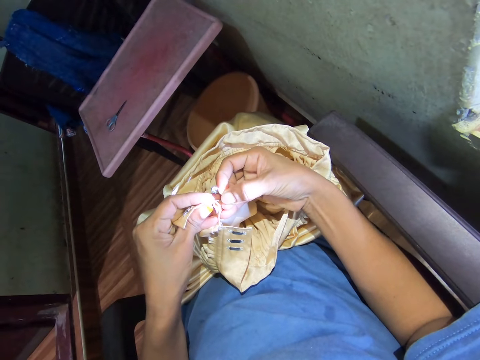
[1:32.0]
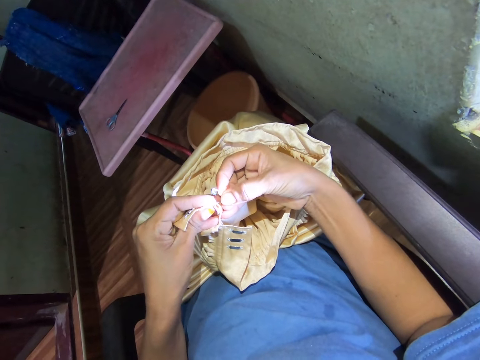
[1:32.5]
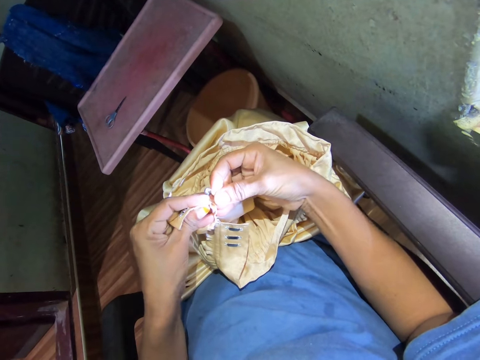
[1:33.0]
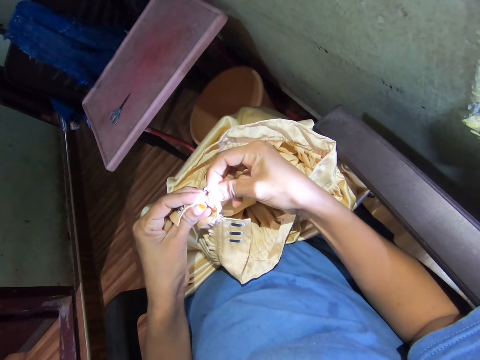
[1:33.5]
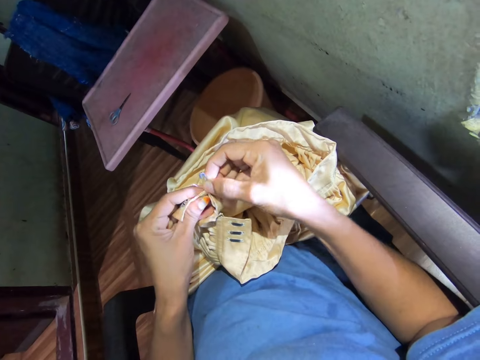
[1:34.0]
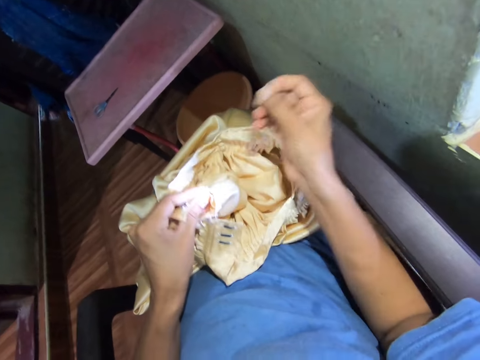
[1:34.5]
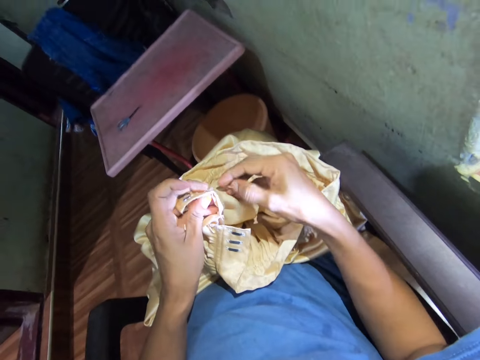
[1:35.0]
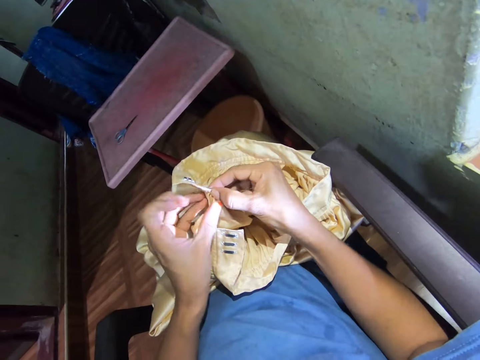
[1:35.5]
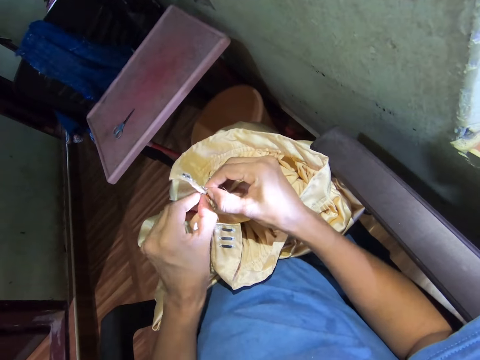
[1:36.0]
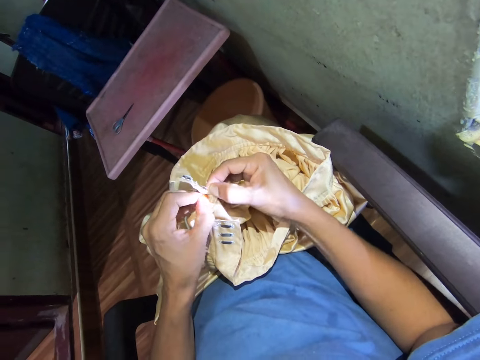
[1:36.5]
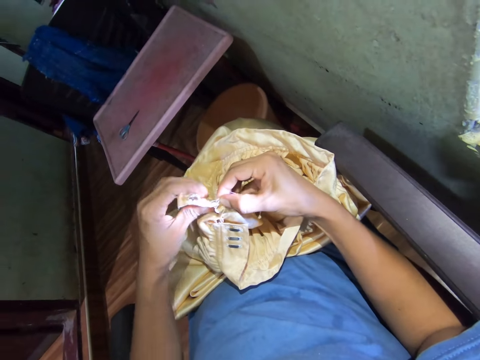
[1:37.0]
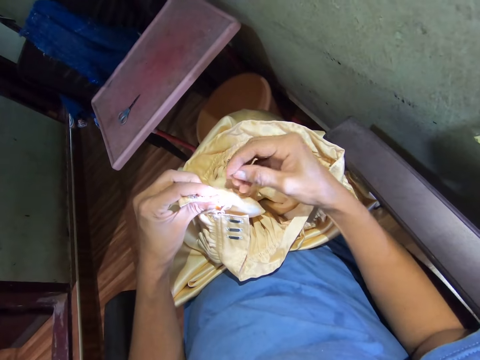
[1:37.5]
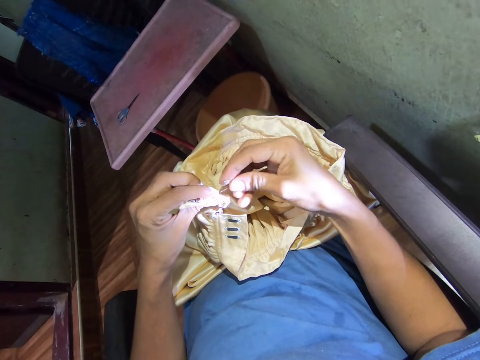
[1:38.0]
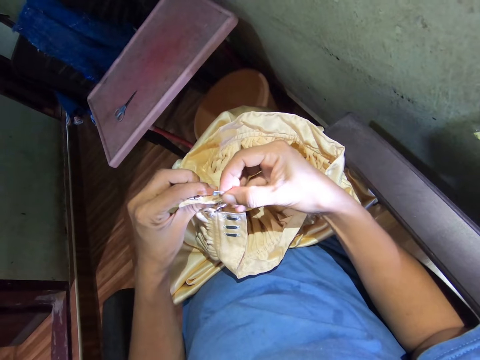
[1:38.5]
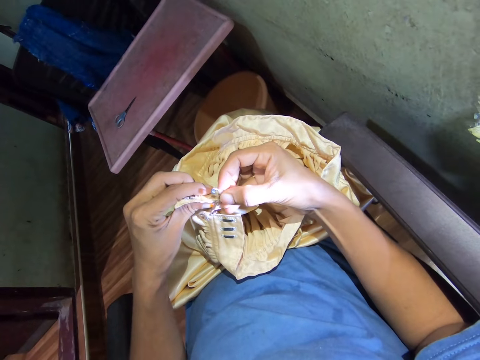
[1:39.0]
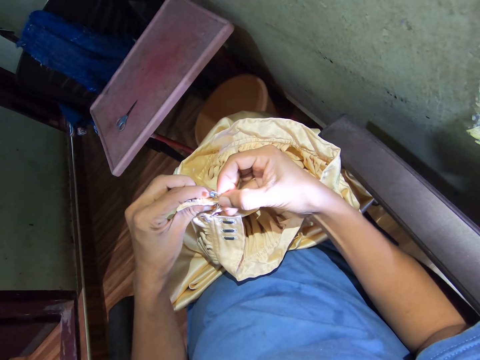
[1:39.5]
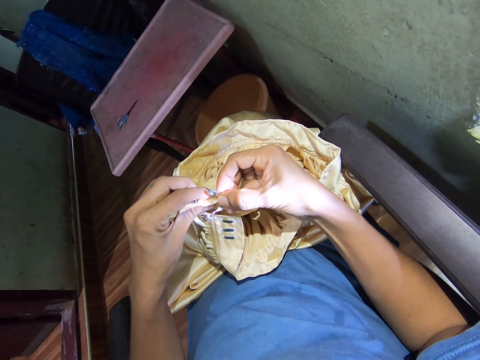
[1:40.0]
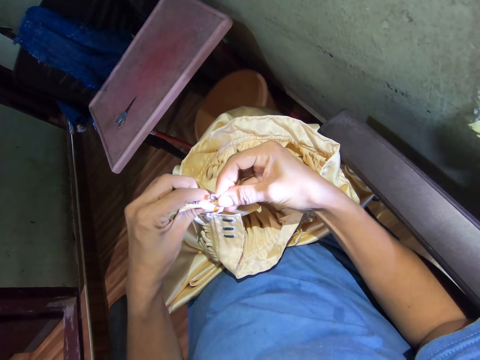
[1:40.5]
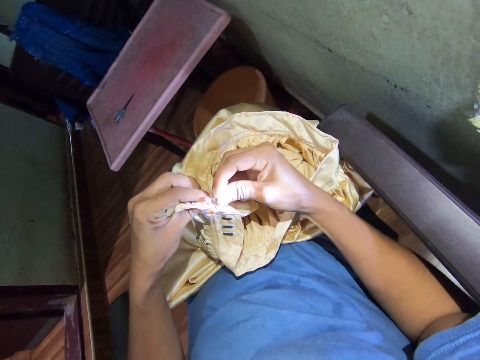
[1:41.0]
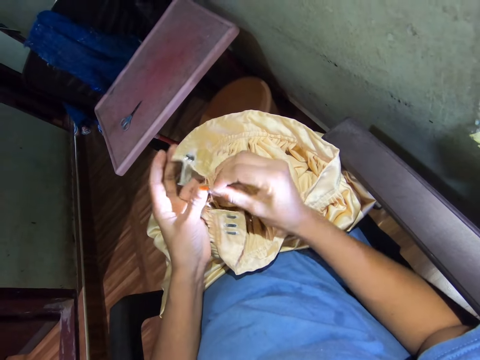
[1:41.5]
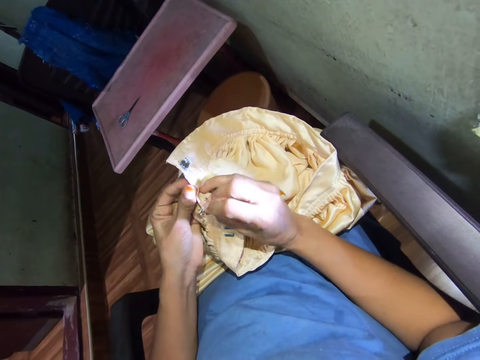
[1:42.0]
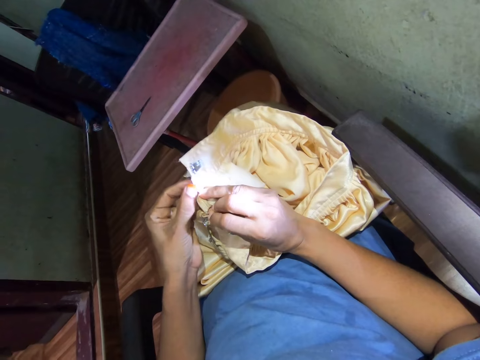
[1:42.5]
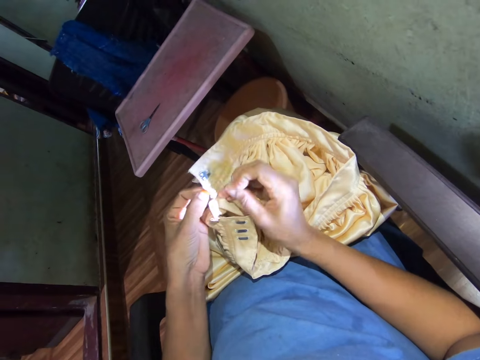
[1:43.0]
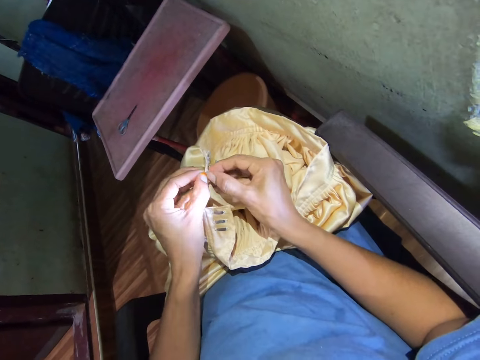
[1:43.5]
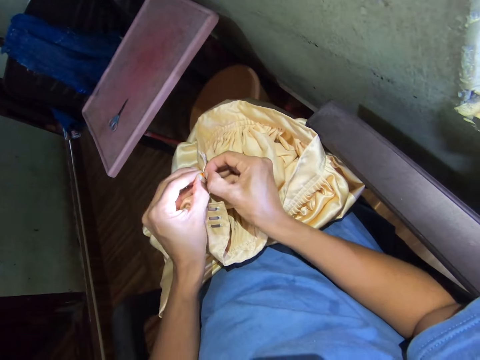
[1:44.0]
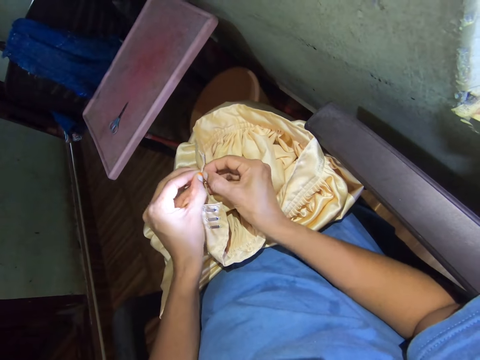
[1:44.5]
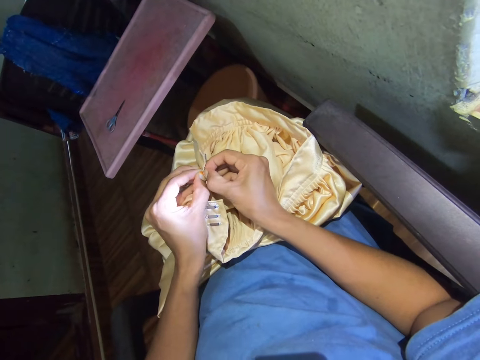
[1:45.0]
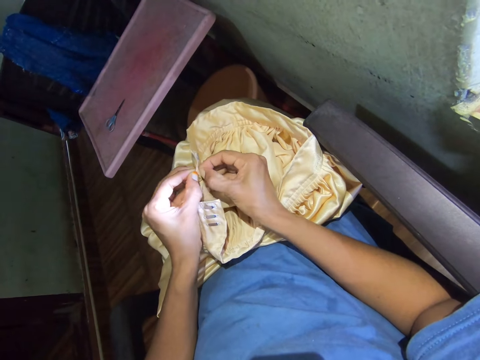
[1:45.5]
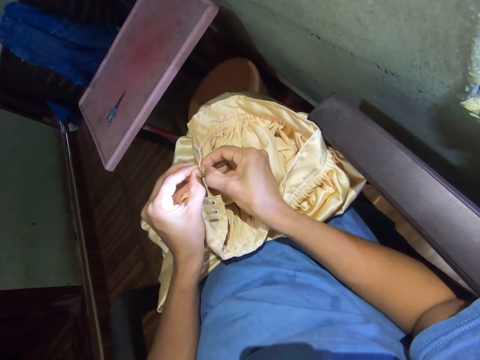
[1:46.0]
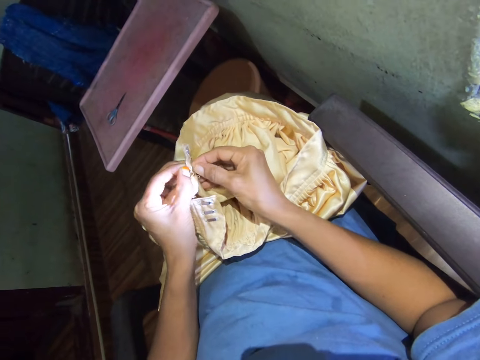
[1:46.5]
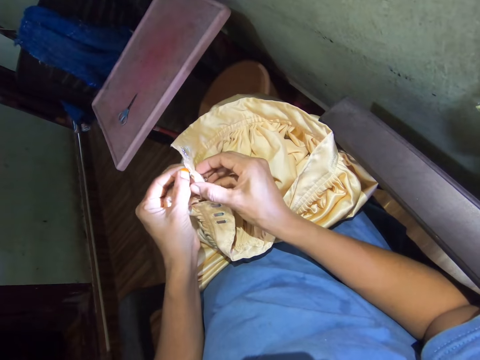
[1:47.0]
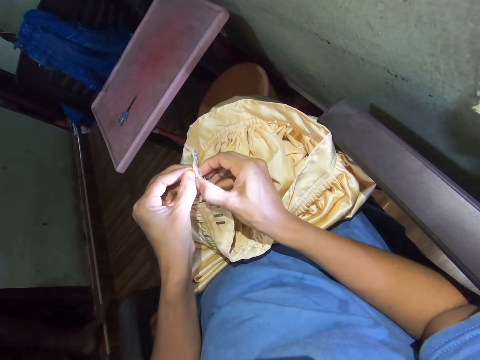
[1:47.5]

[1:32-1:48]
The camera wearer pulls the safety pin with the right hand. They pull a thread with the pin. They open a cloth and pull the cloth with hands. They move a hand. They hold the cloth. They push the safety pin in the cloth. They move a hand. They adjust the cloth with hands. They rip stitches with the pin. They pull the cloth apart with fingers.

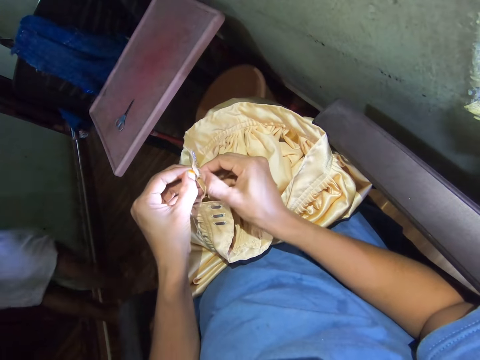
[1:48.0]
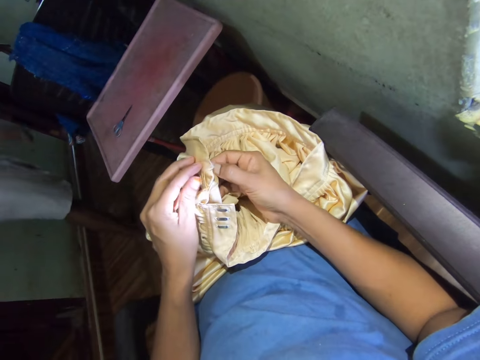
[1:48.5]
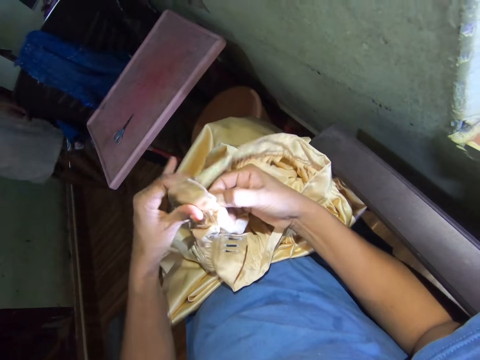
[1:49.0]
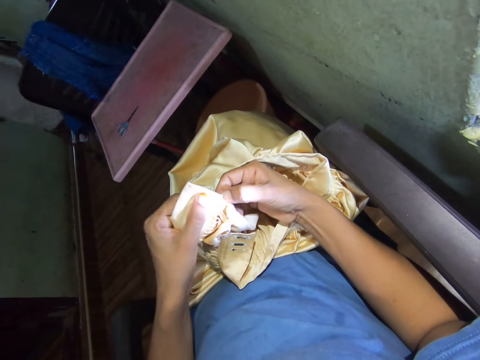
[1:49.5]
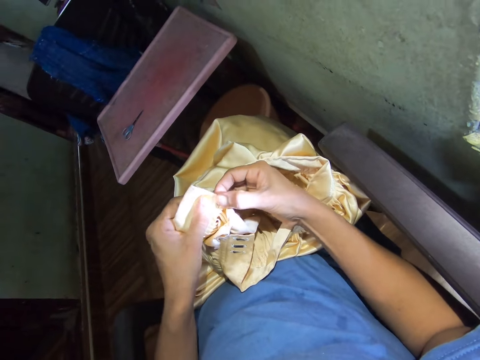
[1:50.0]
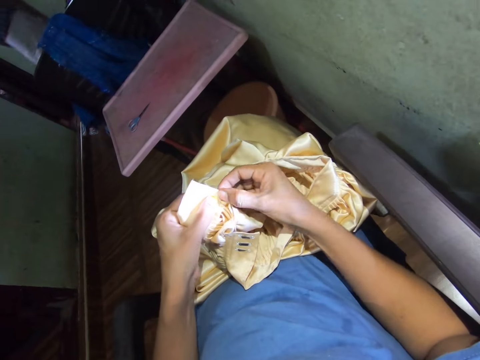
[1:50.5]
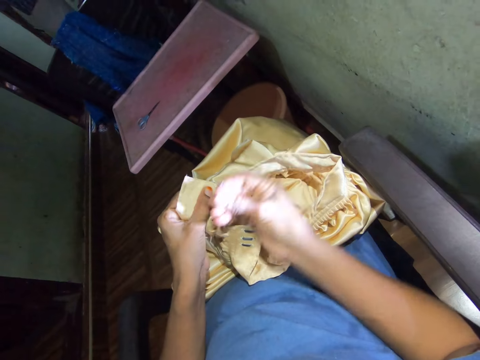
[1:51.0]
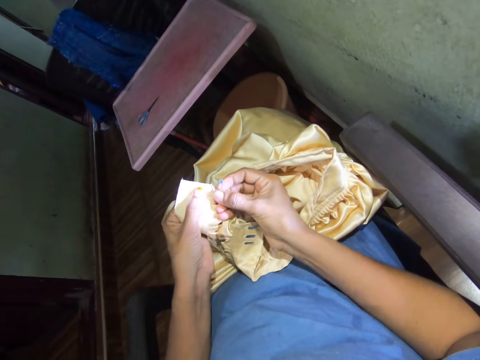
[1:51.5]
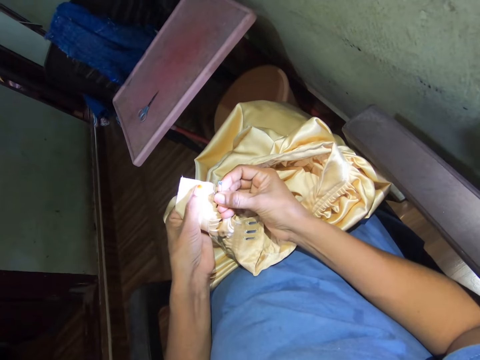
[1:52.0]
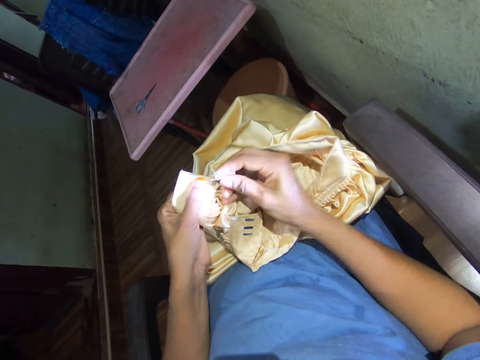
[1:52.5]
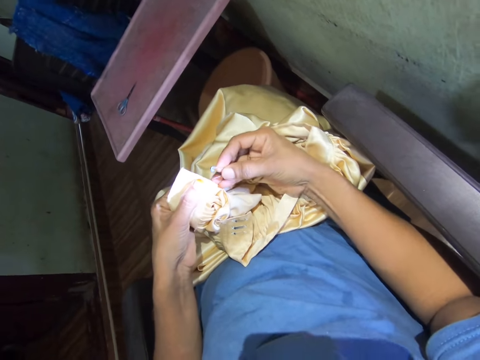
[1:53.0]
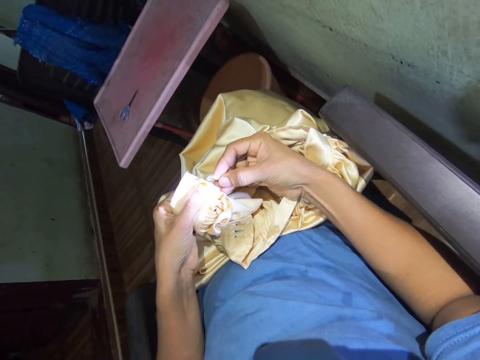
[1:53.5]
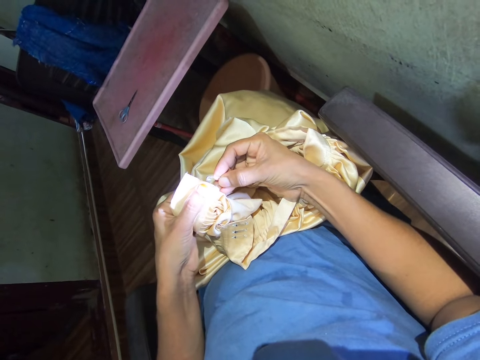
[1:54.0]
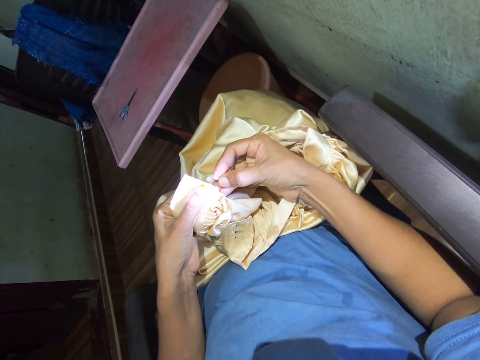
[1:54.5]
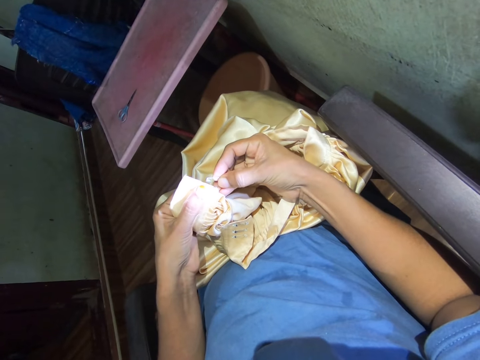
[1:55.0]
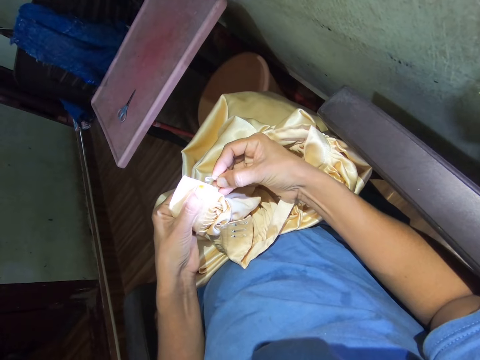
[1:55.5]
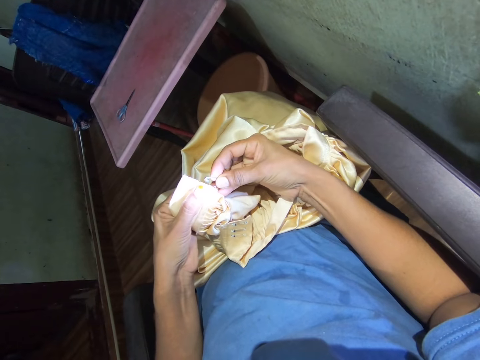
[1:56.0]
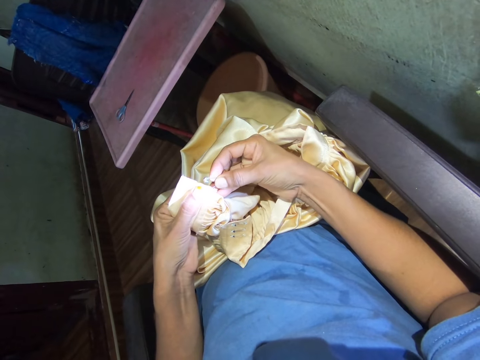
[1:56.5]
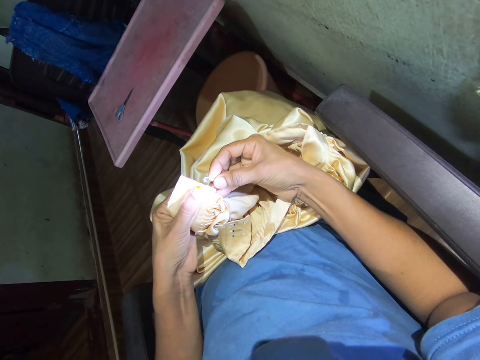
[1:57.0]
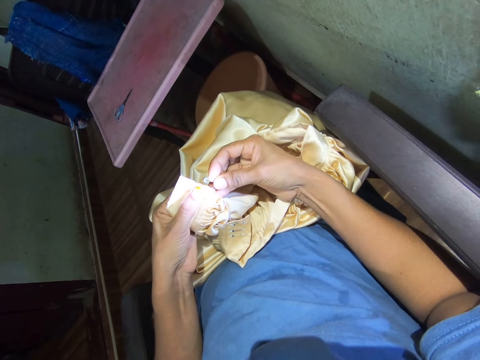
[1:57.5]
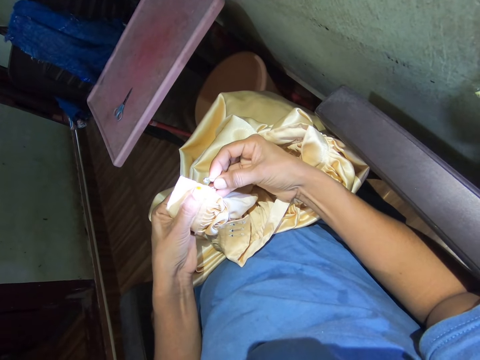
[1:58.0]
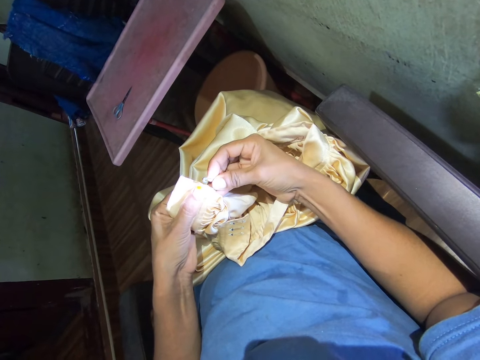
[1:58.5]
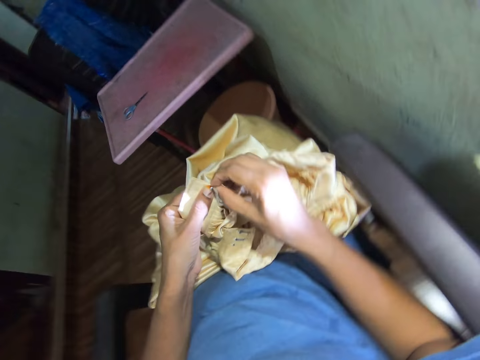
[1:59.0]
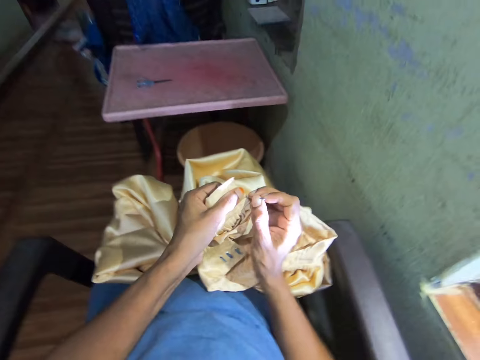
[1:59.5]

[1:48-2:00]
The camera wearer adjusts the cloth with hands. They turn the cloth. They hold a pin. They push the safety pin in the cloth. They move a hand. They pull the safety pin with the right hand.
